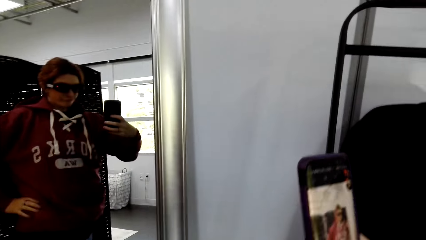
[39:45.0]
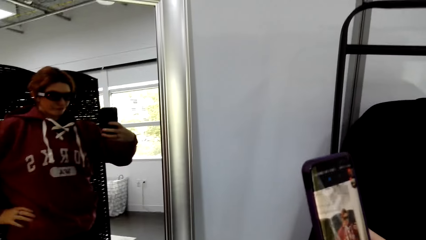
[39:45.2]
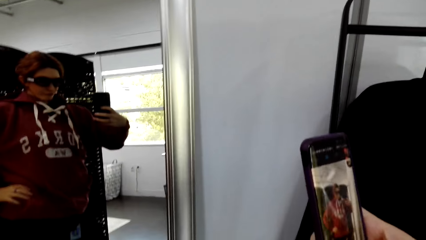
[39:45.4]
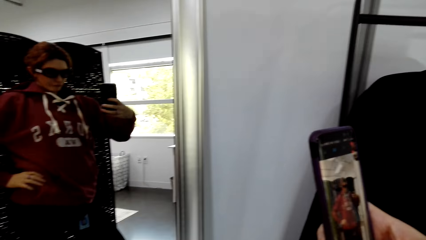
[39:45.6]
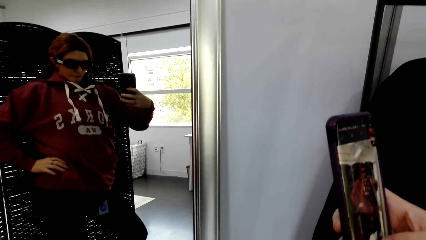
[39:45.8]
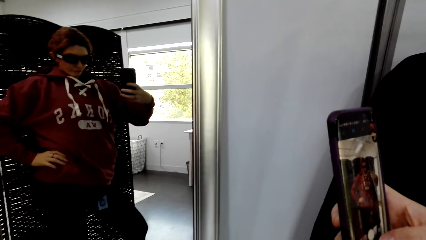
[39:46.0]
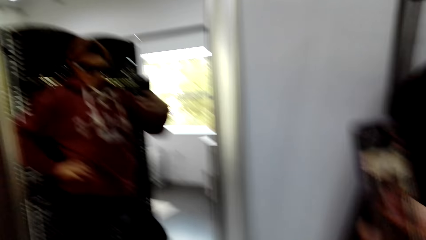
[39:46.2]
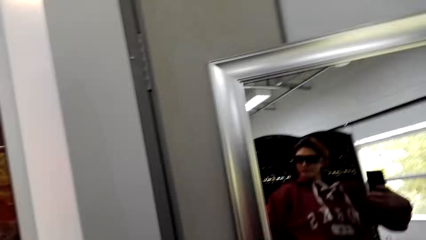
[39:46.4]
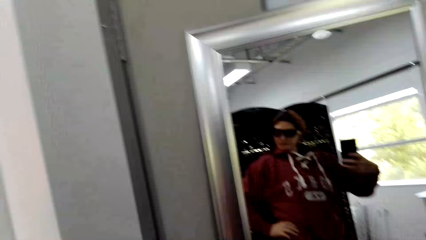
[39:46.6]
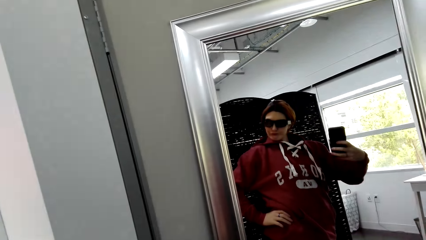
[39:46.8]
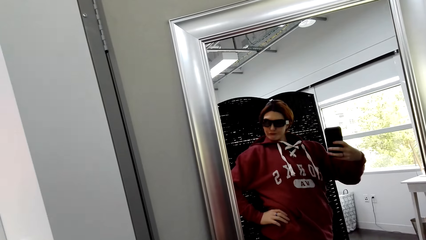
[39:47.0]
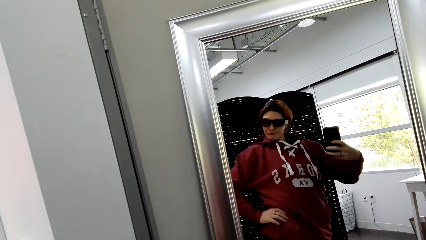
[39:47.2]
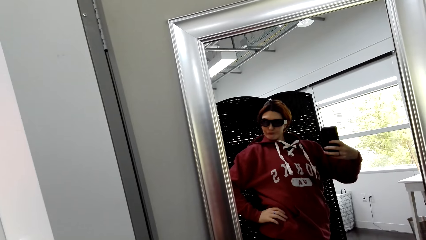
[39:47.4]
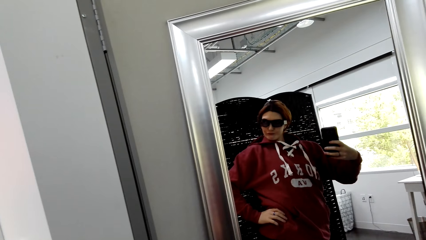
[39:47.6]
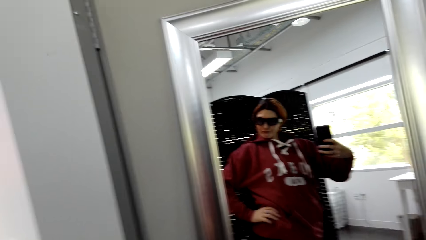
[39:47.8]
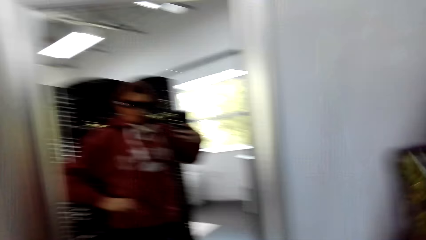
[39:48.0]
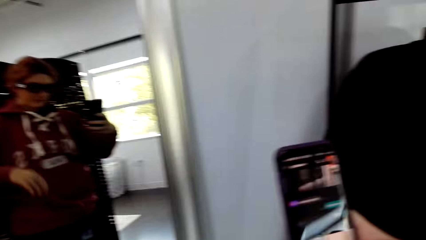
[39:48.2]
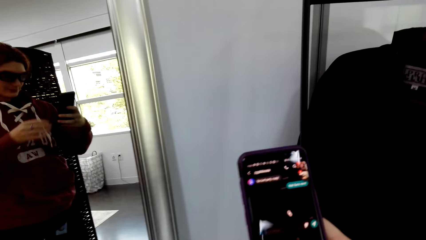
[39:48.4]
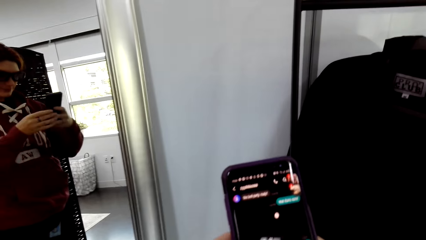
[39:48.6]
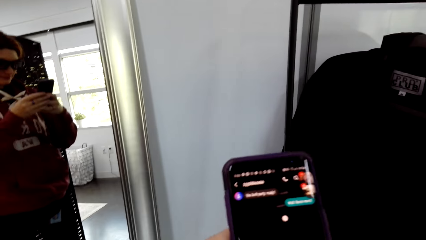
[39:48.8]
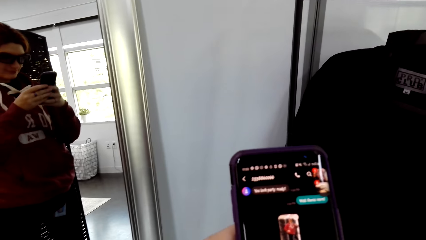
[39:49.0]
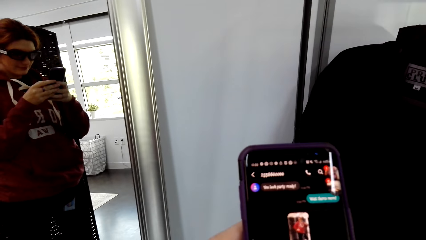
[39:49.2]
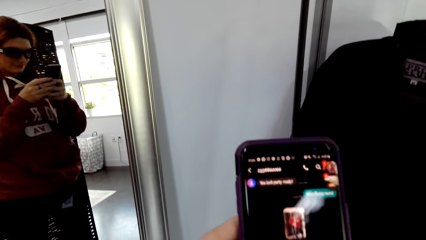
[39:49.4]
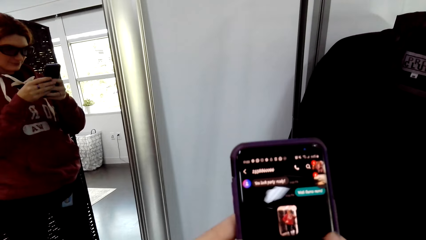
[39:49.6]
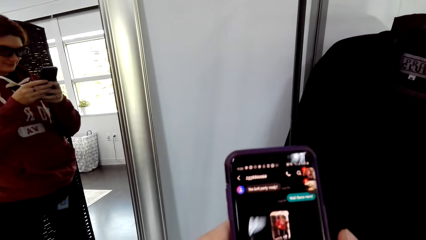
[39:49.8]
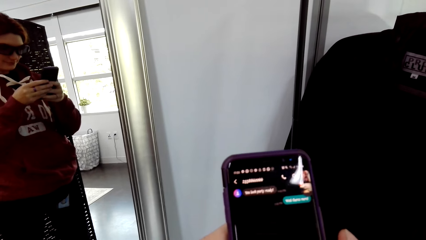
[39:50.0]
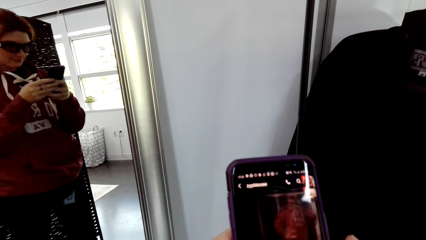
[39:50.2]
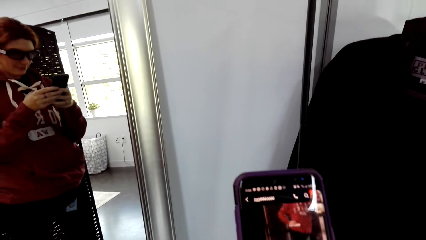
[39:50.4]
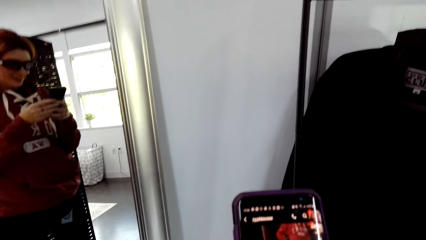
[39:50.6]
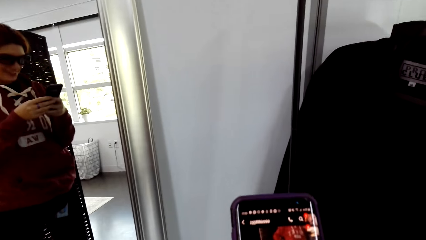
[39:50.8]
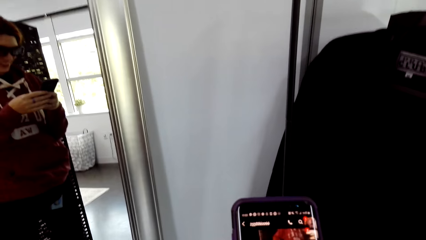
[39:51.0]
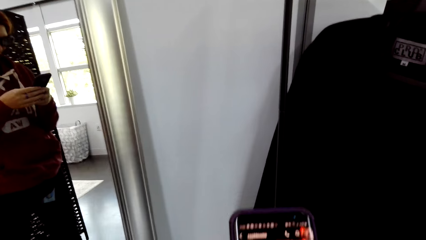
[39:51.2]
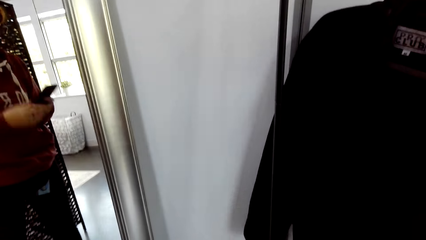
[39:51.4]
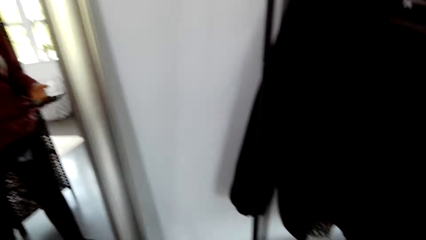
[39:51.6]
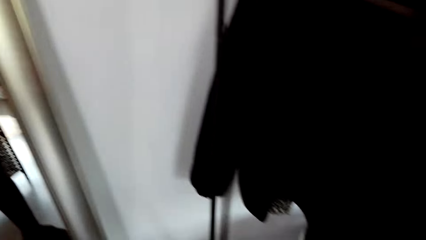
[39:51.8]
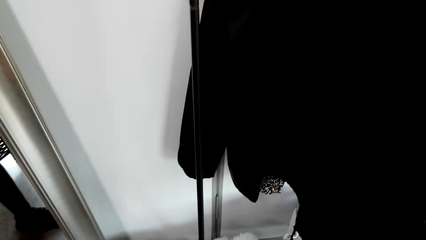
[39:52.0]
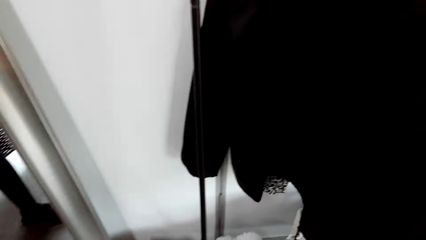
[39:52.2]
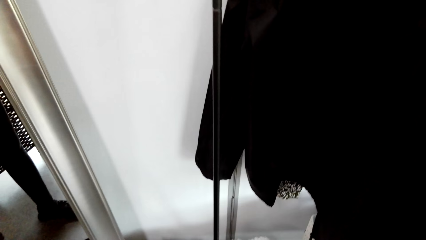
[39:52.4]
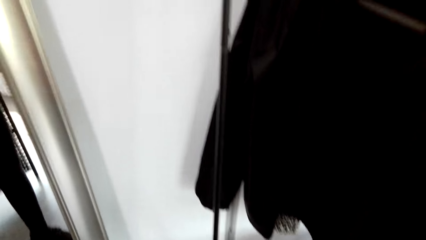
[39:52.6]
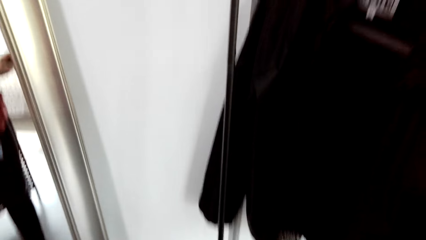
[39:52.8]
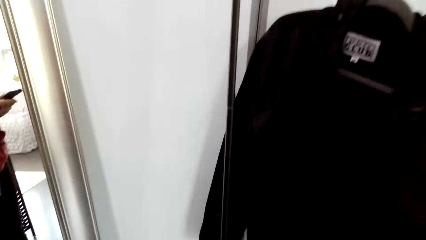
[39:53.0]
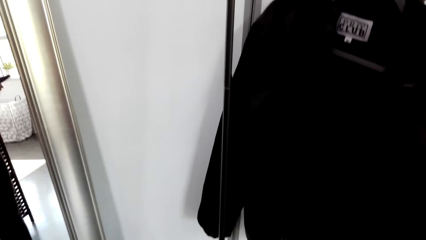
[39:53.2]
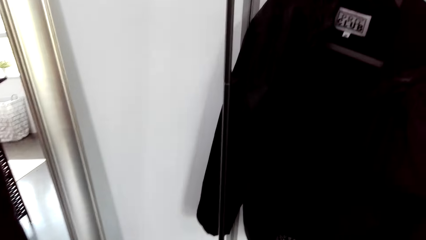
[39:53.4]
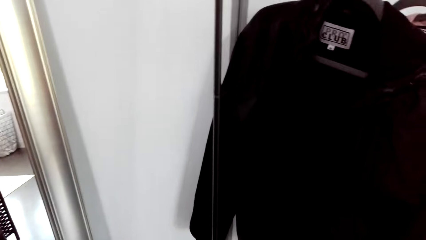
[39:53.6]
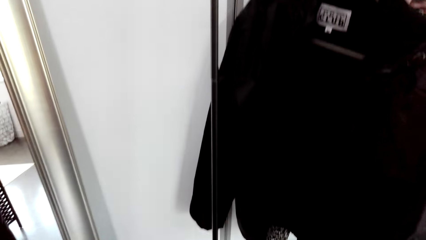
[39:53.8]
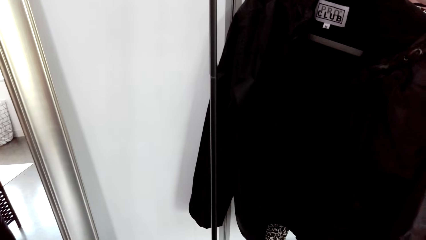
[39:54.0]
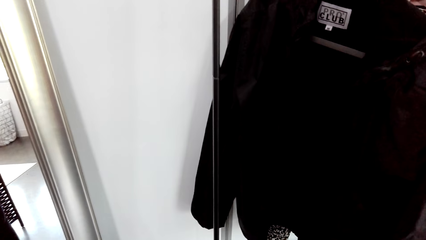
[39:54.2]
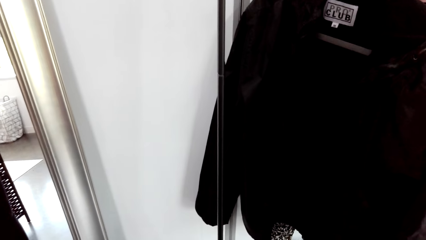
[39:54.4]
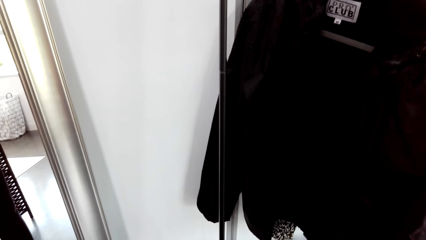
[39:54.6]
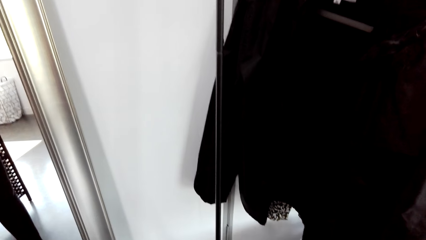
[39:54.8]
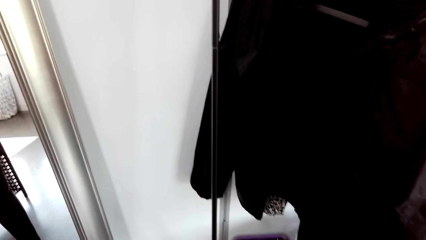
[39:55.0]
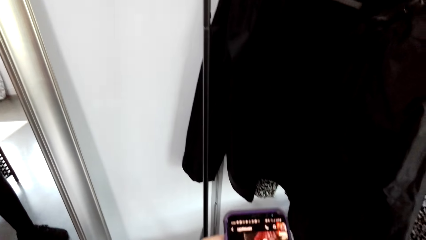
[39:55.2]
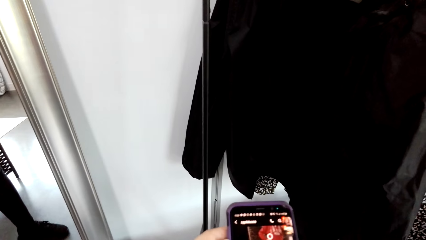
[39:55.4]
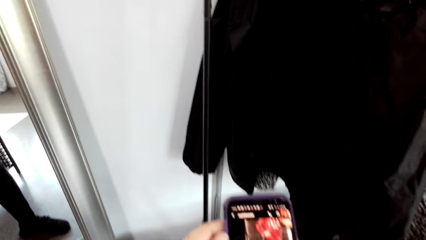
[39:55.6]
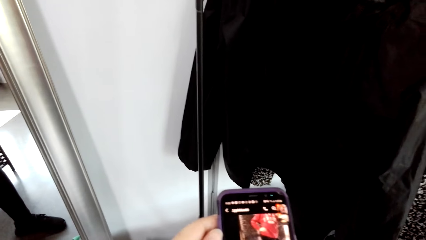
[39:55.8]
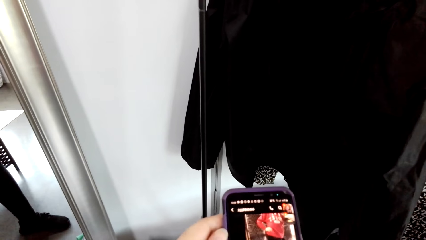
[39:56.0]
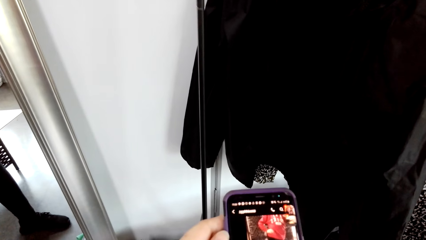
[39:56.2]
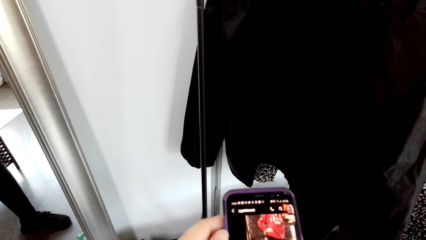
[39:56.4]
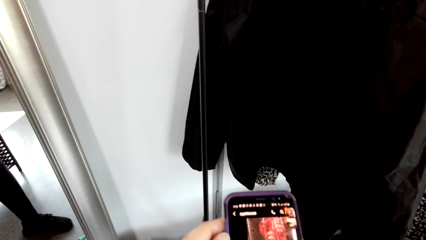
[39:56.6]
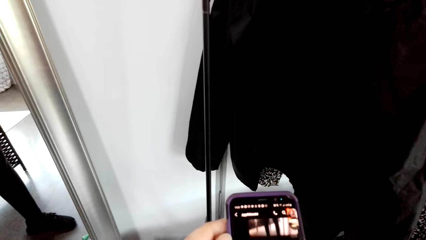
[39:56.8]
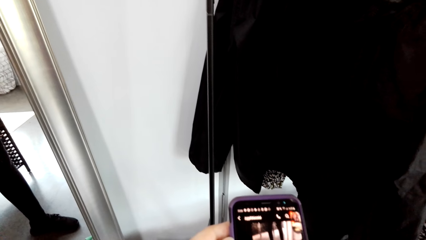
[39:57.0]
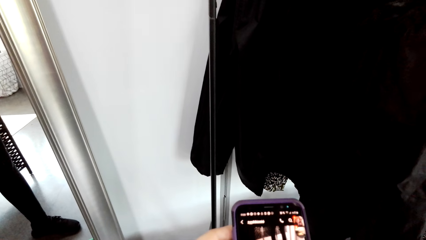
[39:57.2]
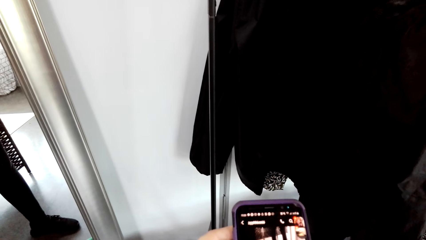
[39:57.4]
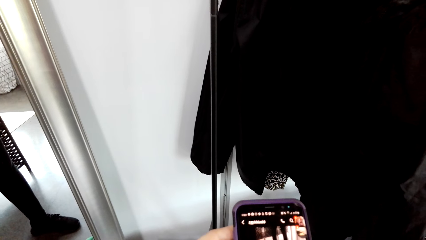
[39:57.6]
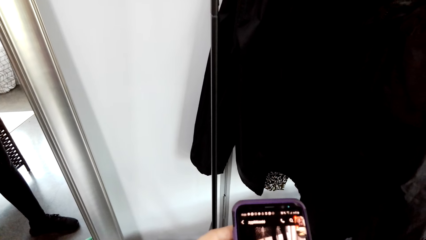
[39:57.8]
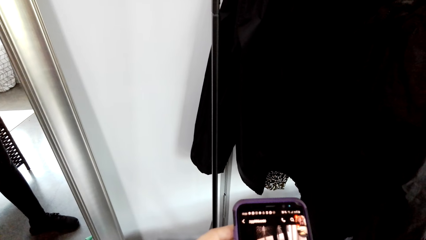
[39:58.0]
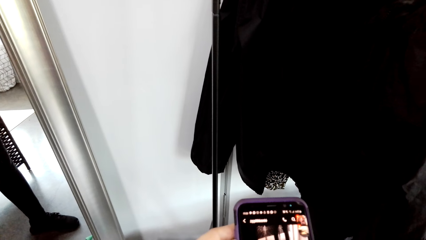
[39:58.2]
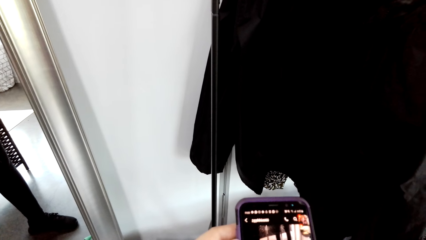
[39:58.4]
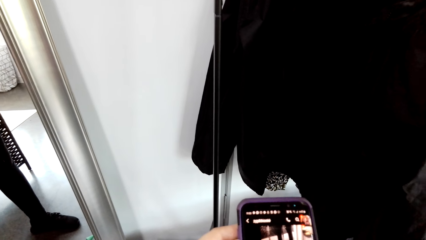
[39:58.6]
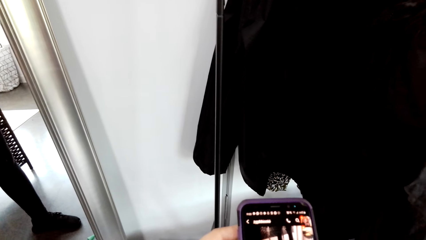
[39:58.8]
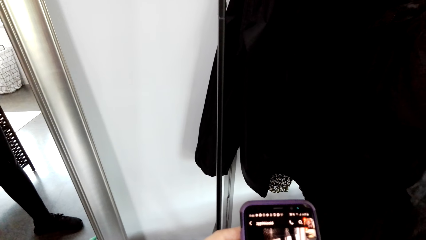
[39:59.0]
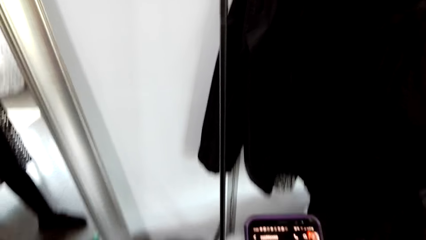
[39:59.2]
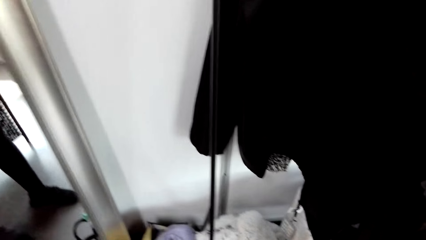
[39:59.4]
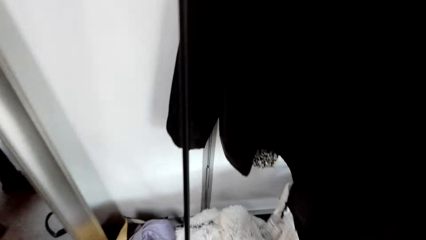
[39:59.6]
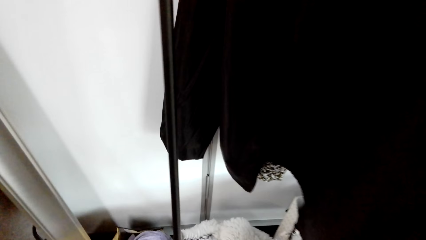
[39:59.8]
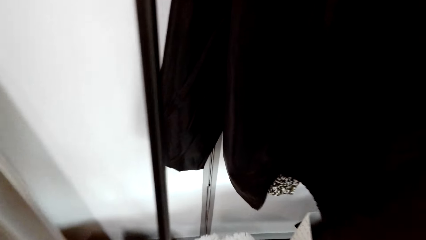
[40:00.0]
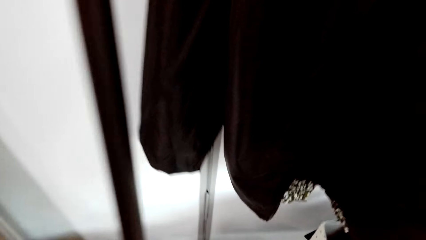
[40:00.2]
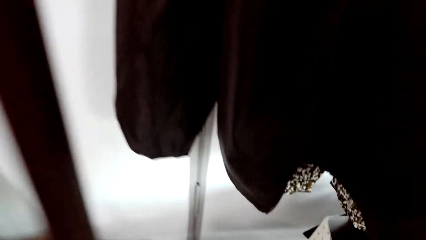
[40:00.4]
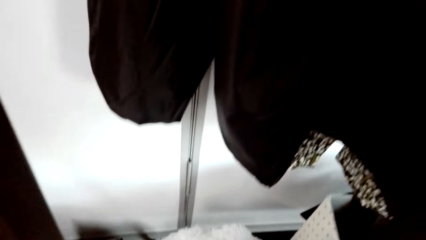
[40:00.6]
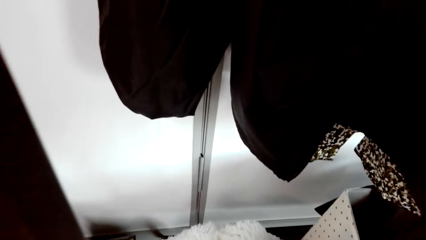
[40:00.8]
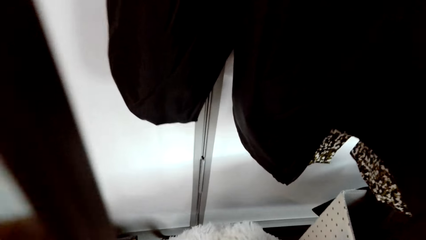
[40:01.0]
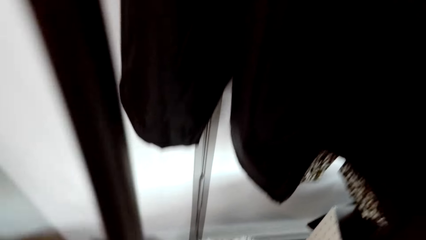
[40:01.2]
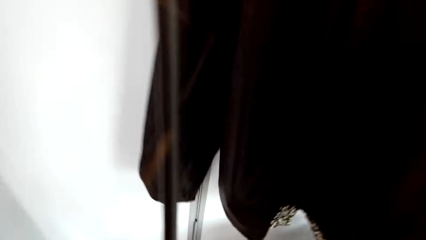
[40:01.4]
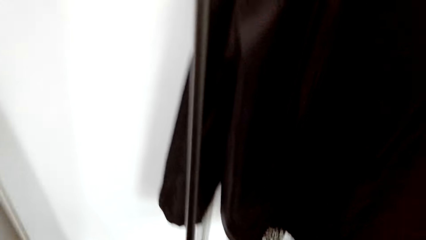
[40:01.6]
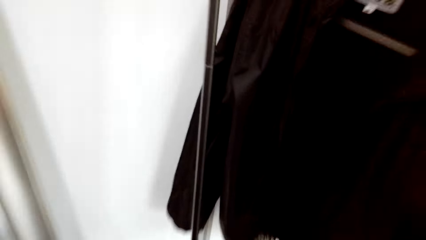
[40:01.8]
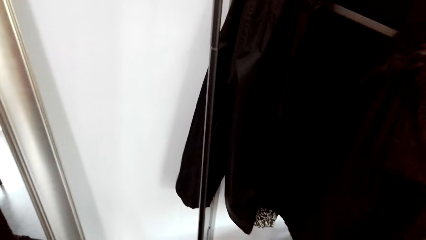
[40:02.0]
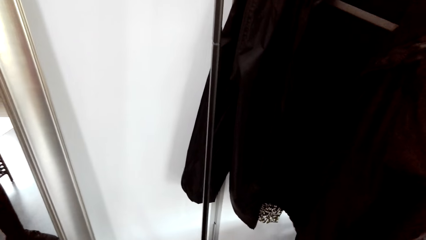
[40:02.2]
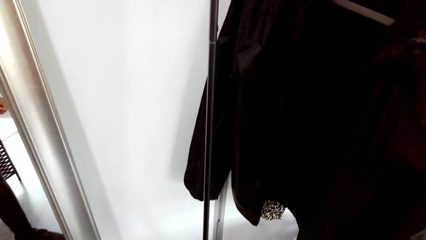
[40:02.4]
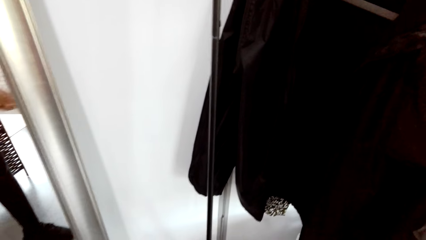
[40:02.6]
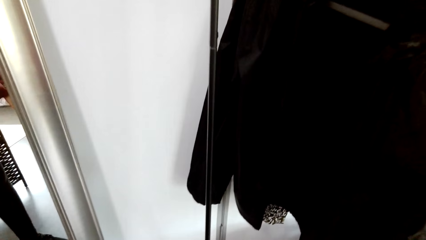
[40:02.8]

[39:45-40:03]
The camera wearer looks at the phone. He looks at the mirror. He operates the phone. He puts down his hand. He operates the phone. He puts the phone down.
